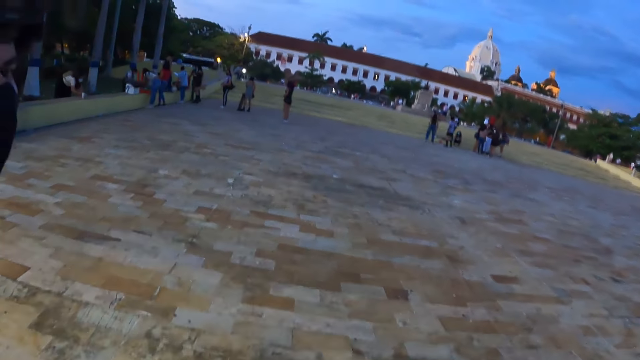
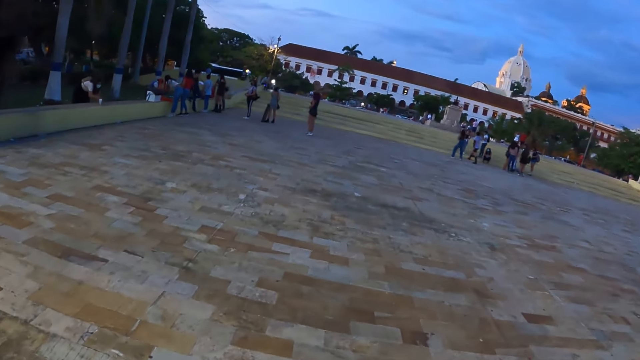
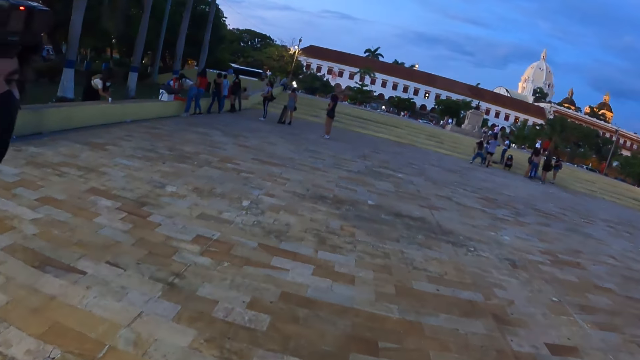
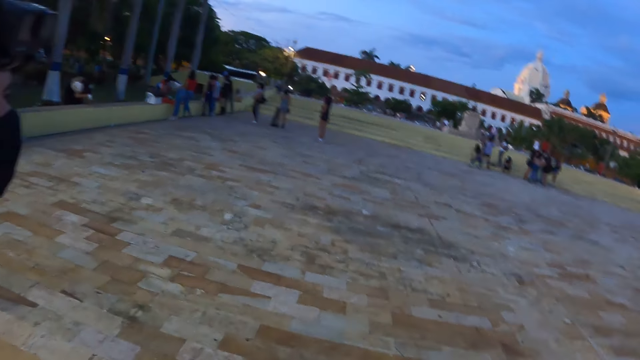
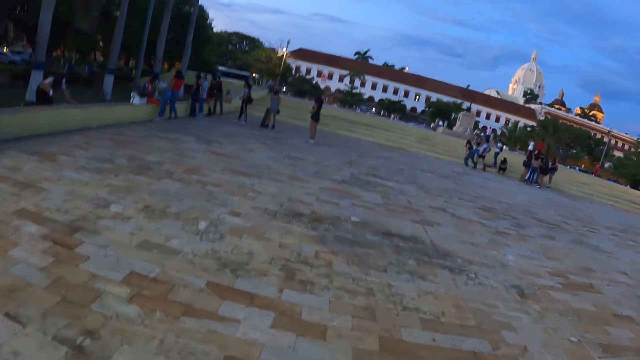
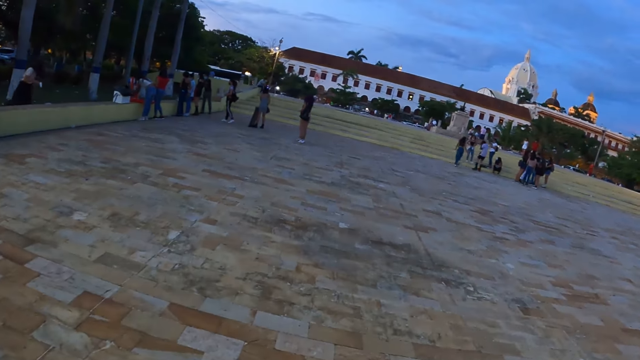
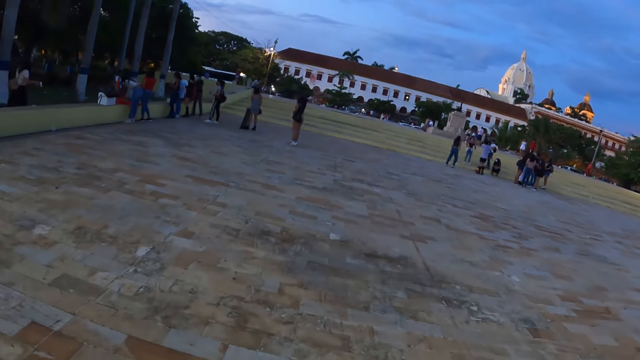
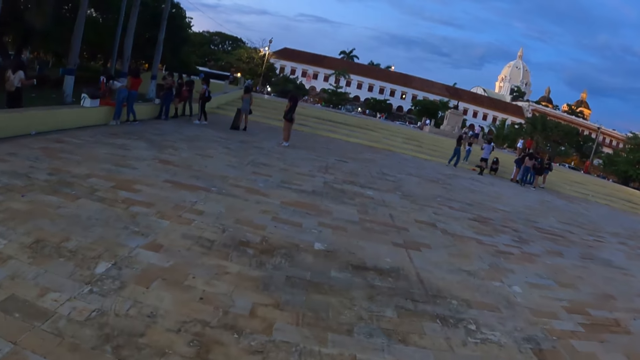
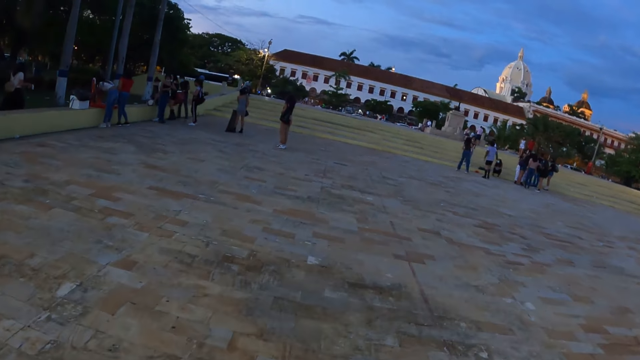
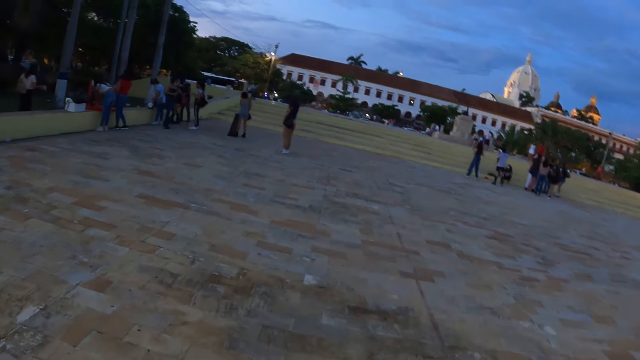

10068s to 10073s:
The camera wearer looks around.

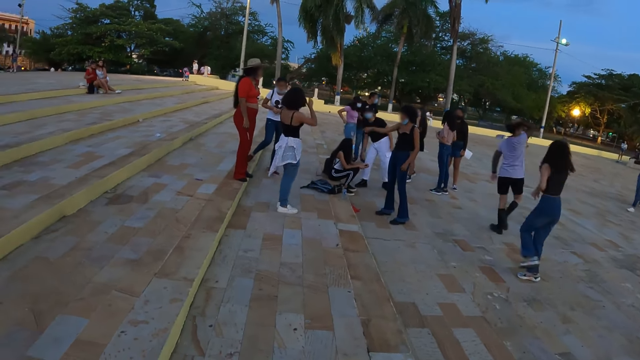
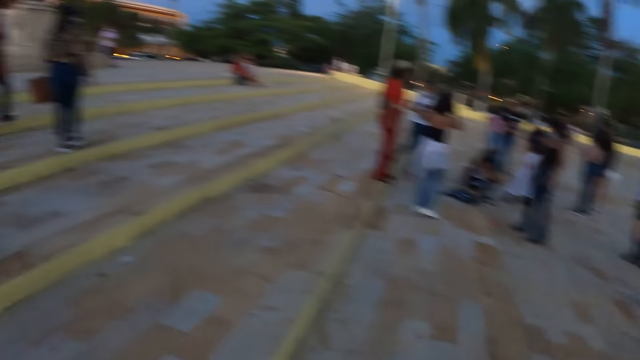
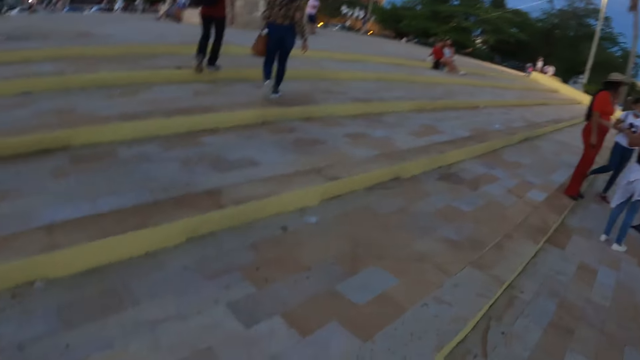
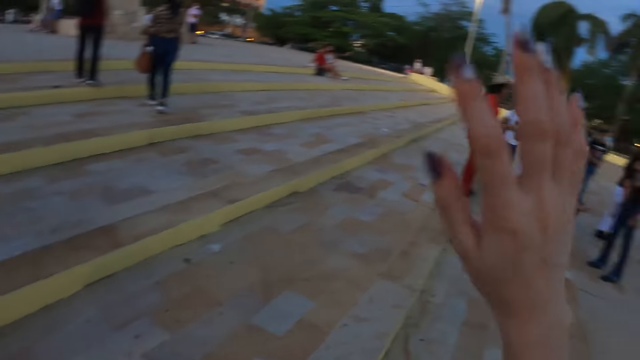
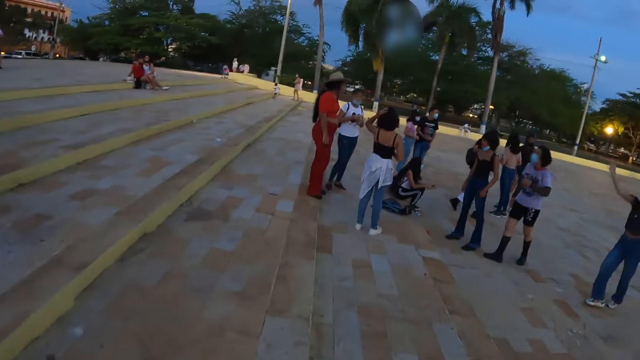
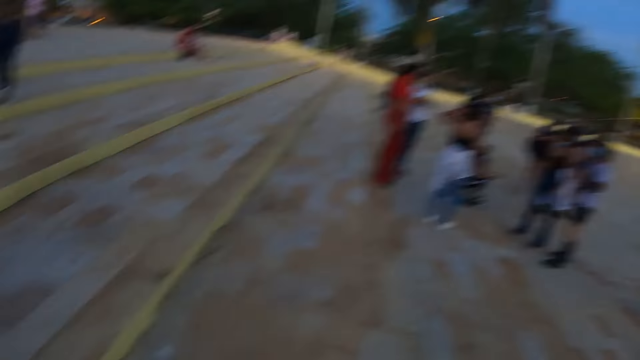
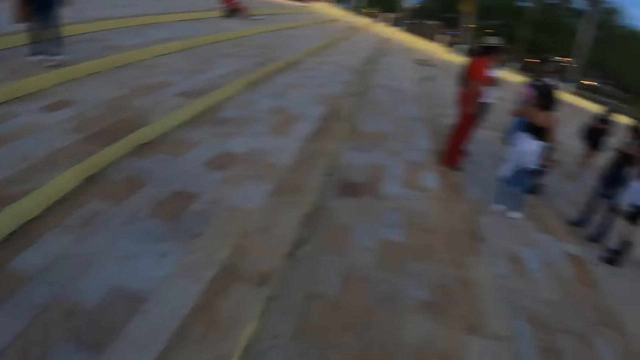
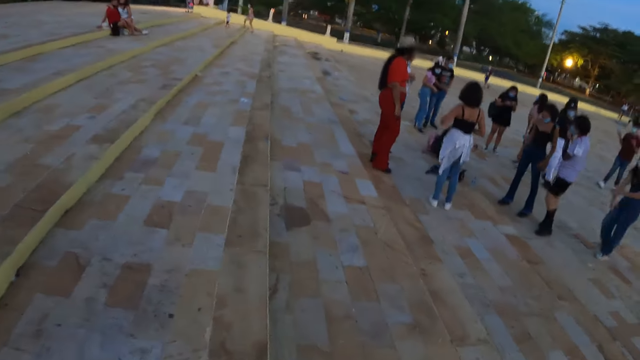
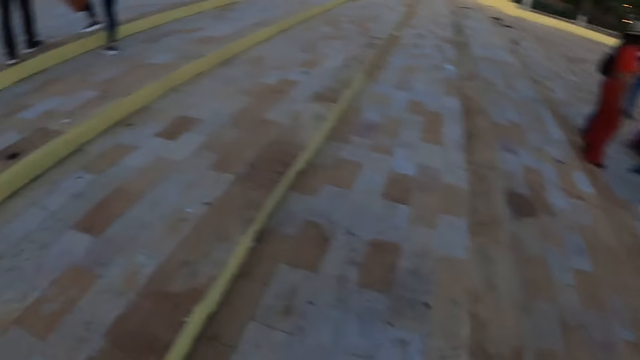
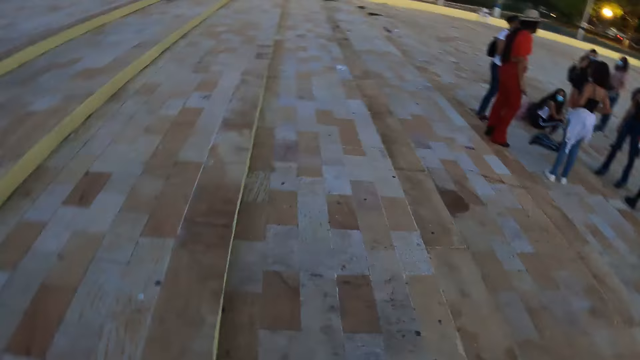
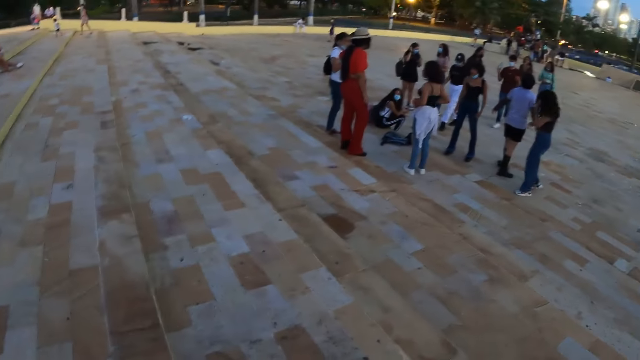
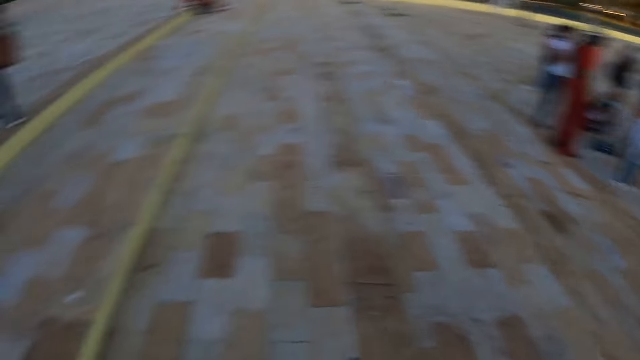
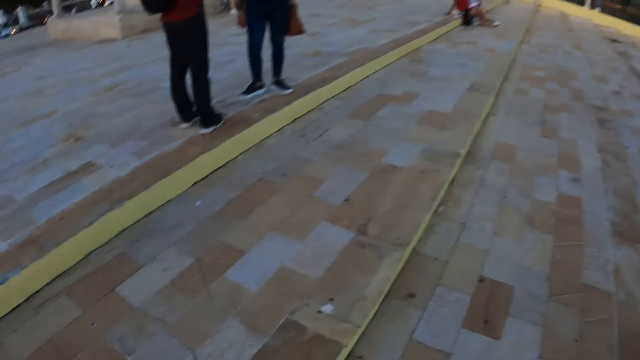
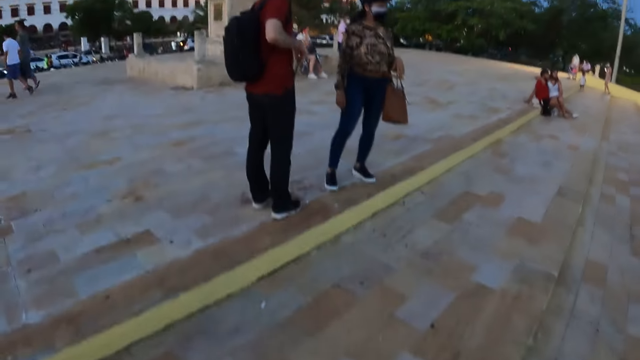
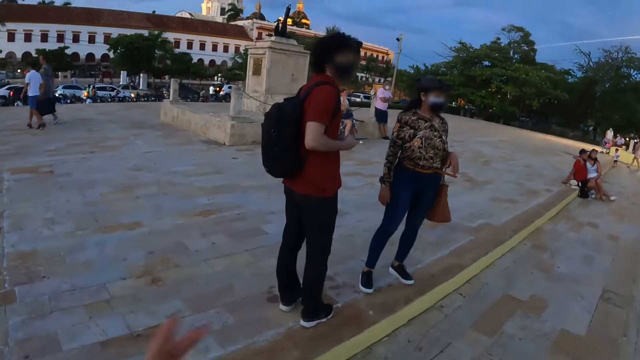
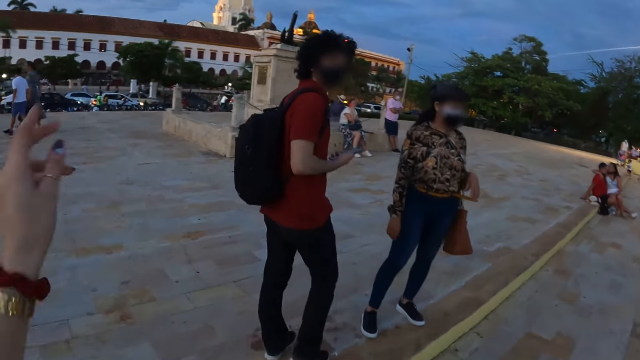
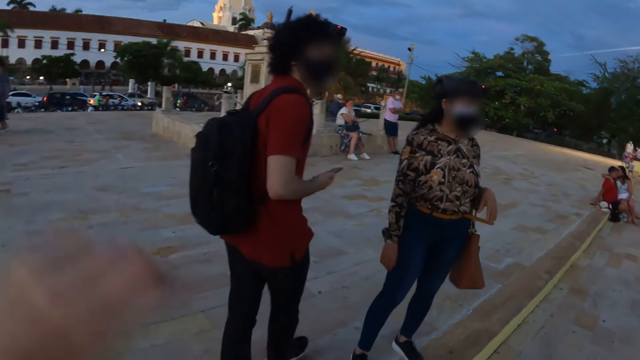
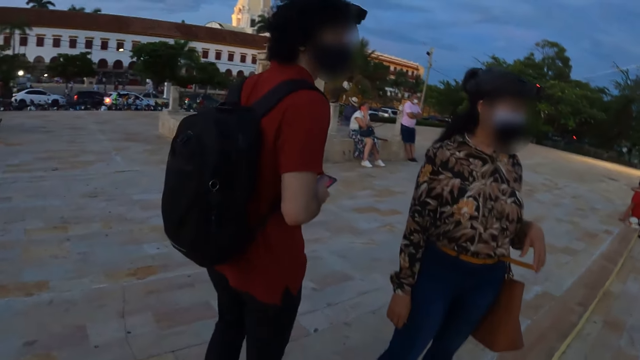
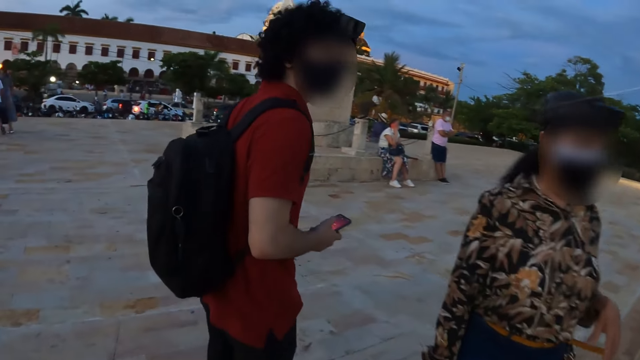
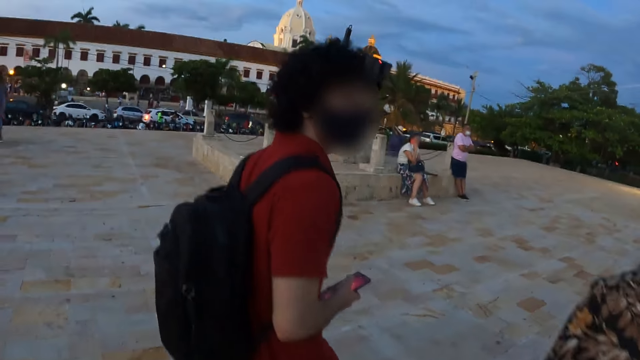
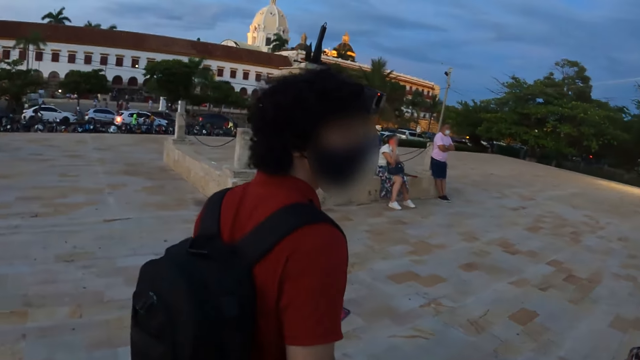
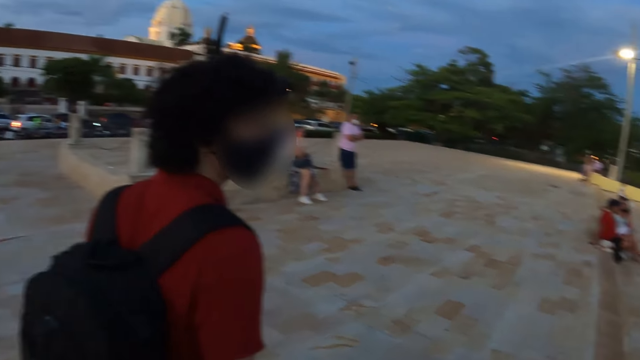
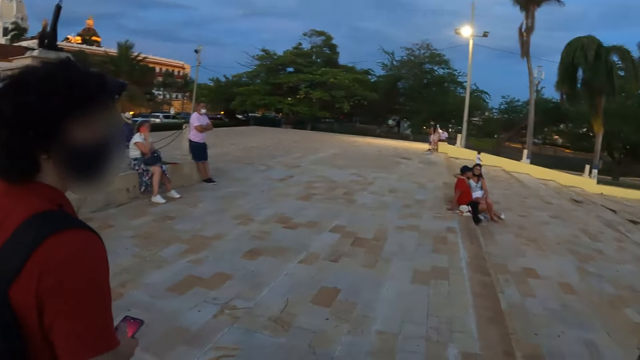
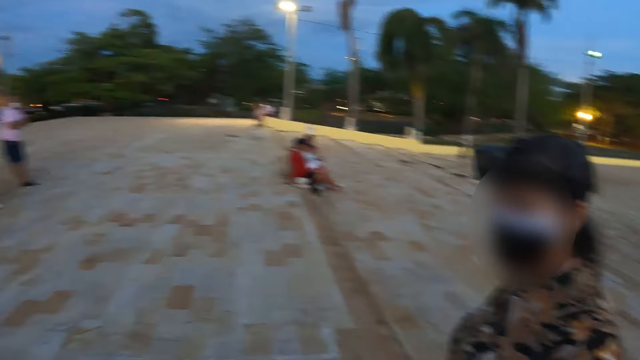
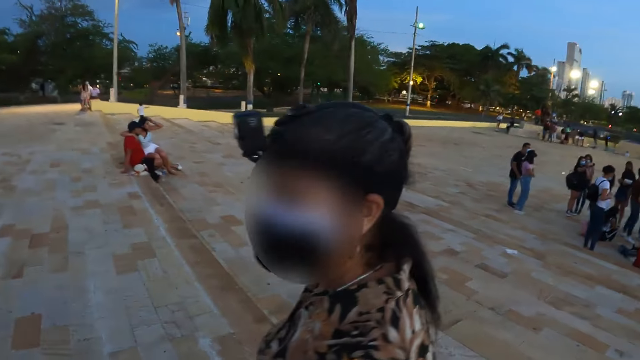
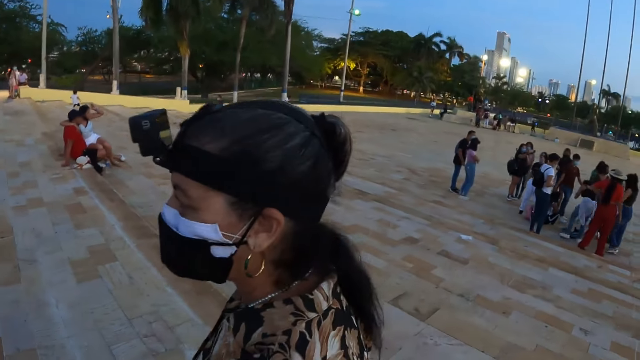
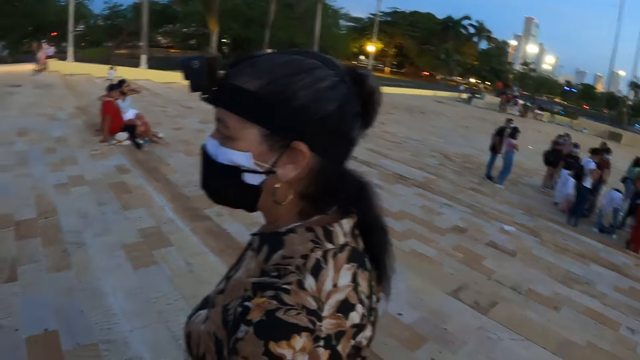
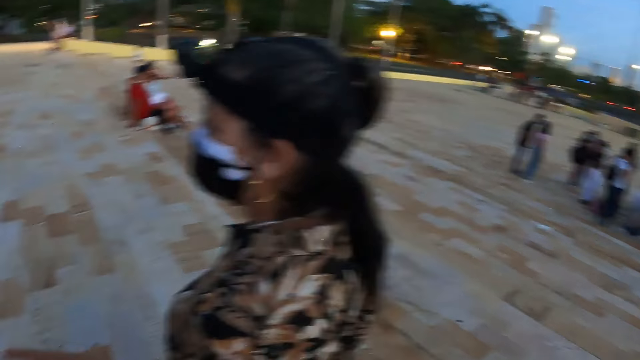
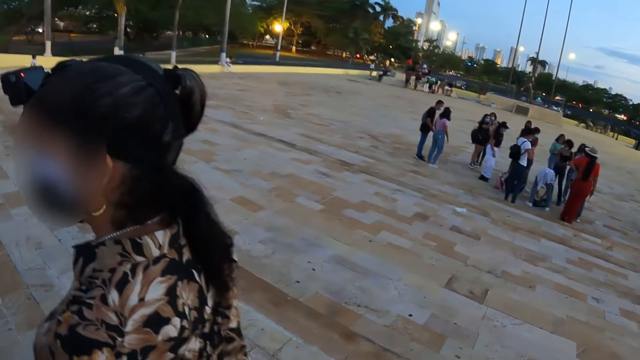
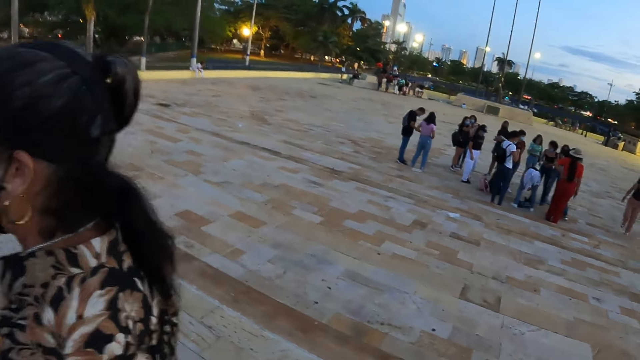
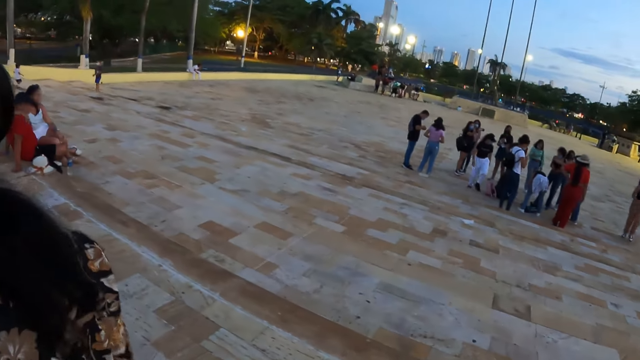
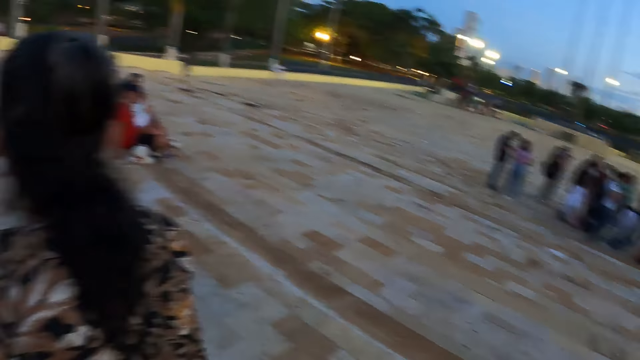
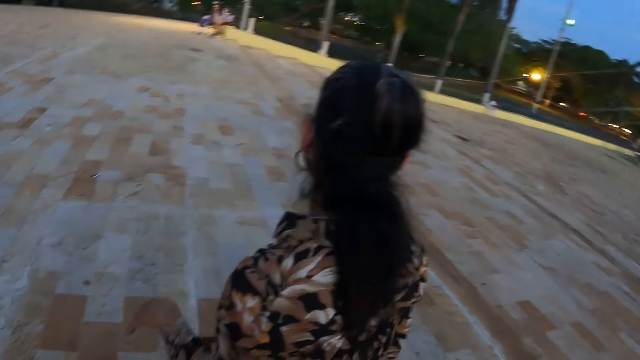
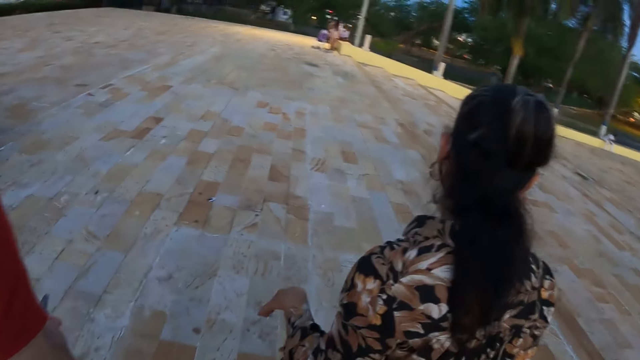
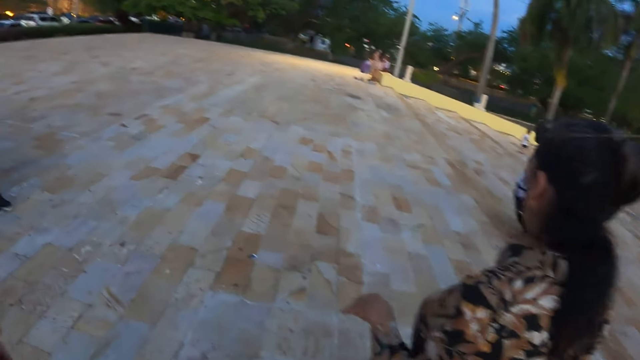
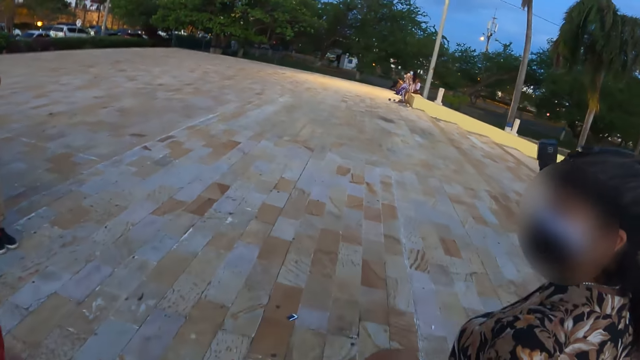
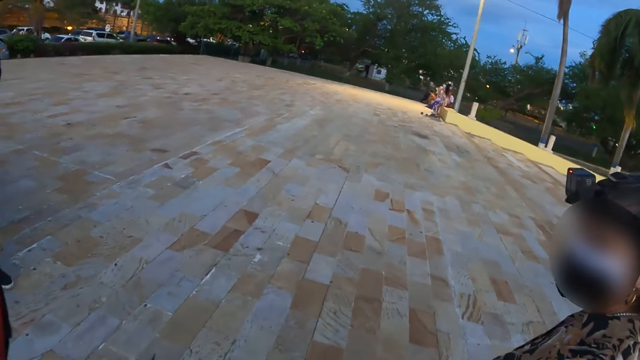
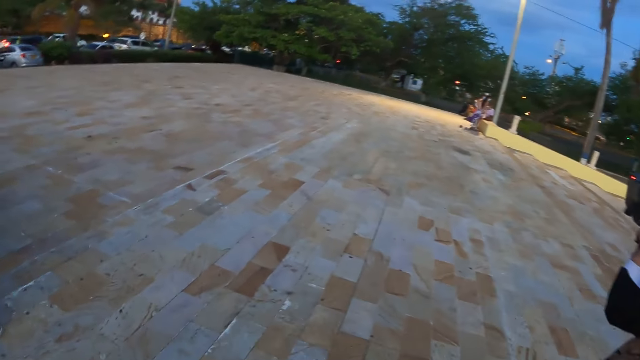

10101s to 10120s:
The camera wearer raises the hand. They look around. They interact with people. They look around.
